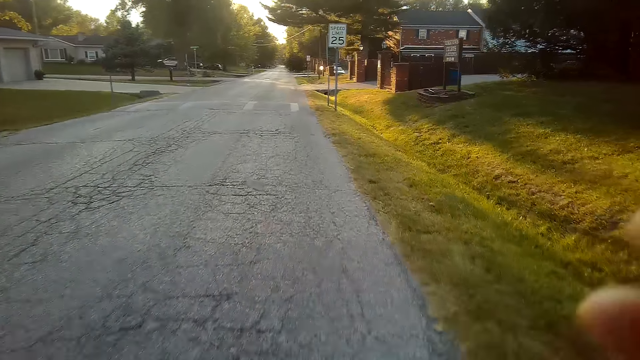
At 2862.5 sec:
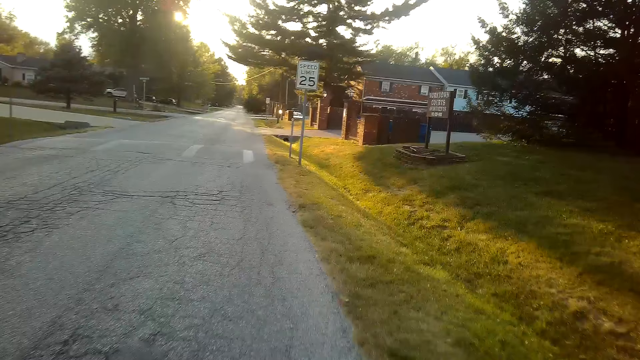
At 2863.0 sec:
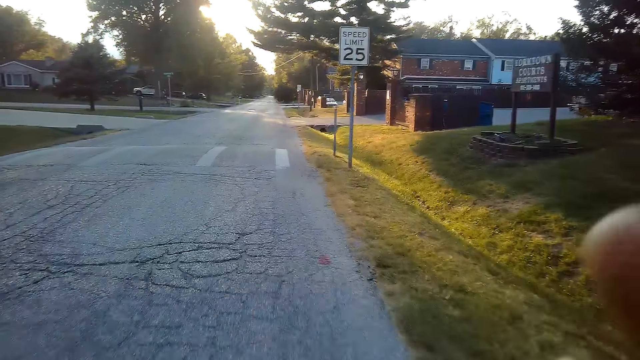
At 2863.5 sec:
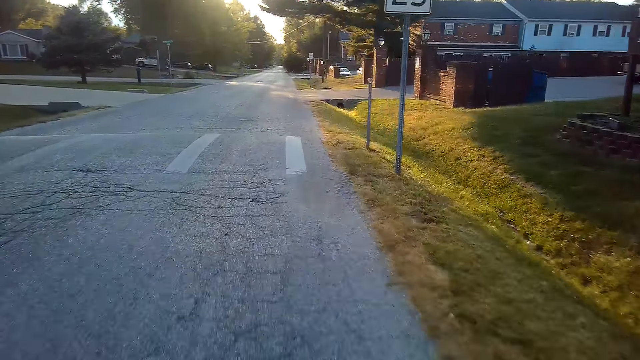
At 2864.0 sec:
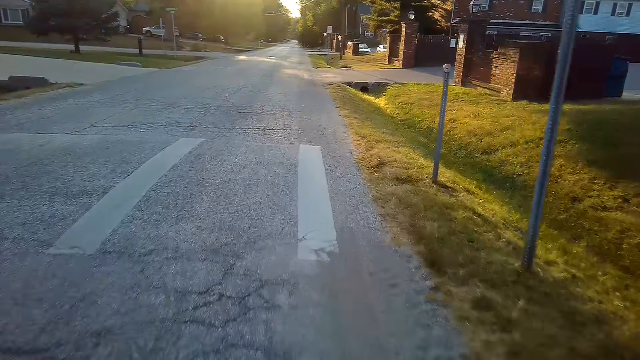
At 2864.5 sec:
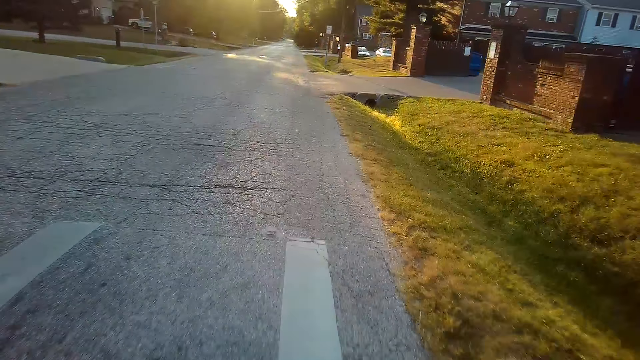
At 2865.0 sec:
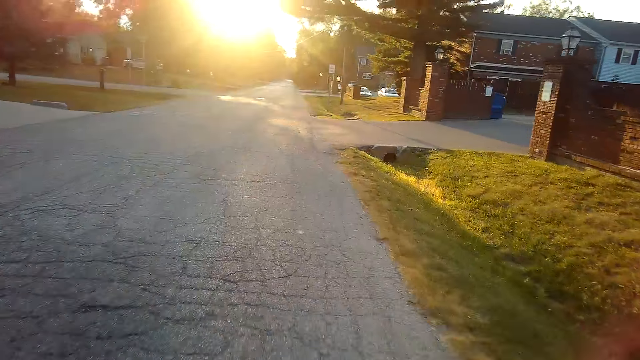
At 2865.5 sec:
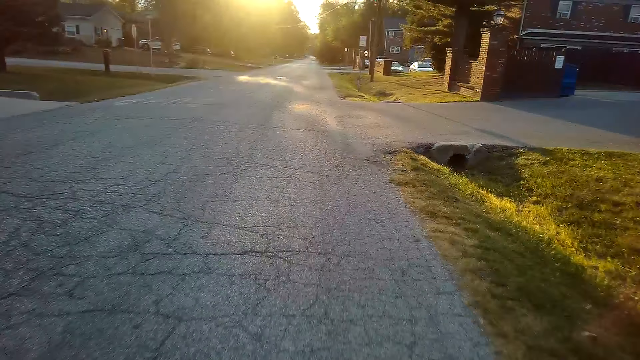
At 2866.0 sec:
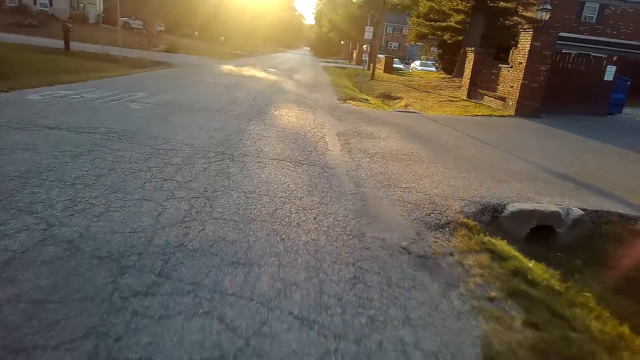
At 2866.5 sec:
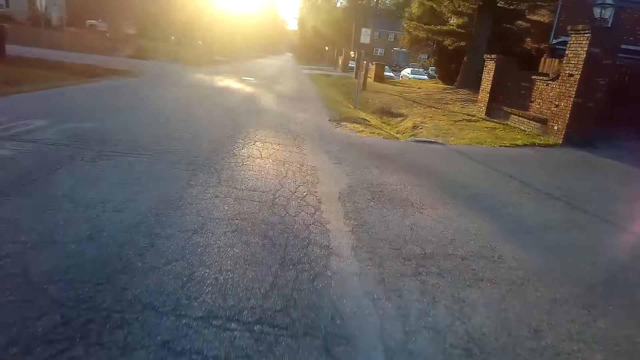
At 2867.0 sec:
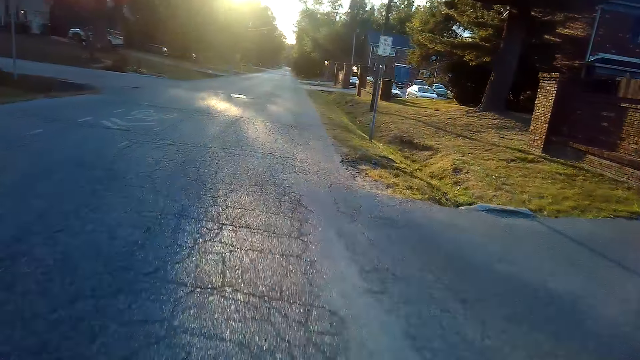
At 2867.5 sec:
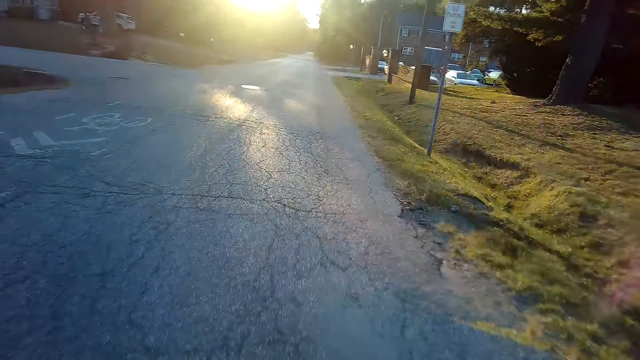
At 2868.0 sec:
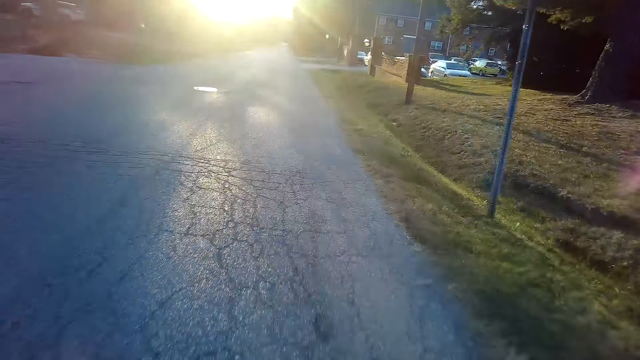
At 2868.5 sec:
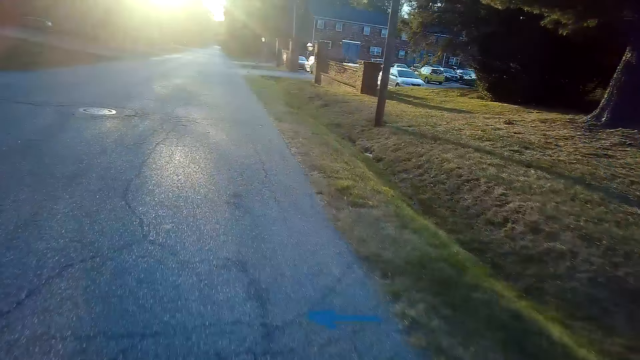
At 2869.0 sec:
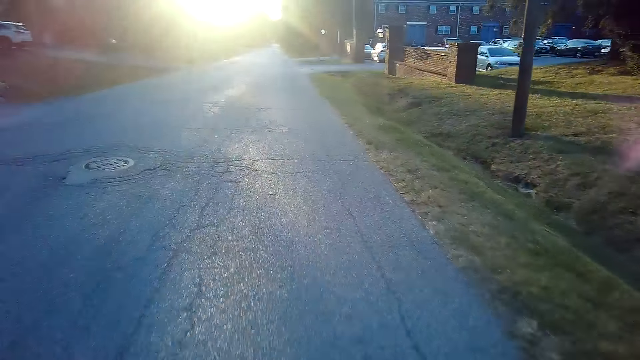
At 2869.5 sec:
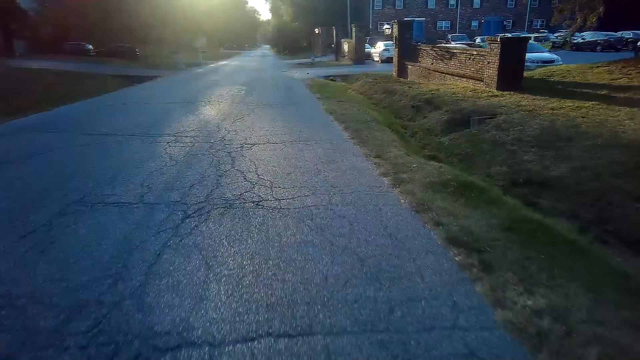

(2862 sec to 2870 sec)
The camera wearer moves hands. They ride something on the road.

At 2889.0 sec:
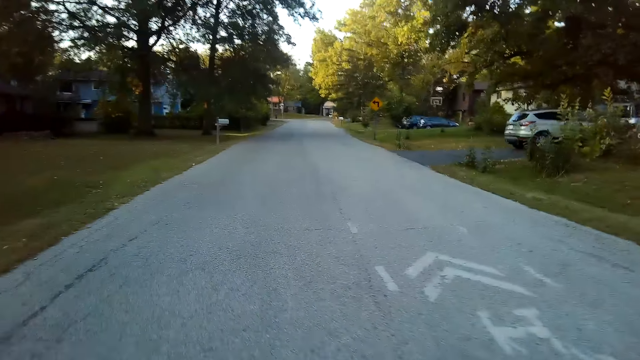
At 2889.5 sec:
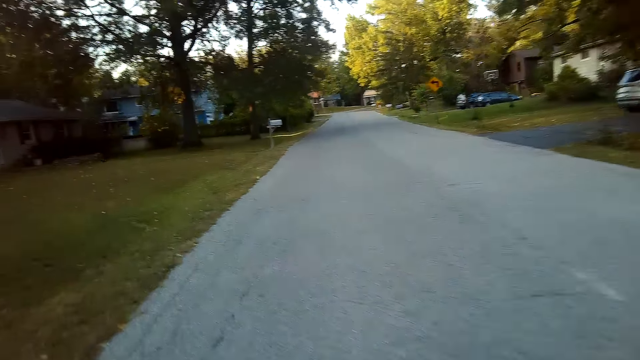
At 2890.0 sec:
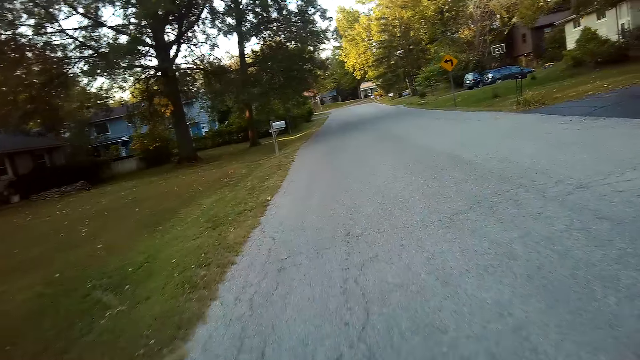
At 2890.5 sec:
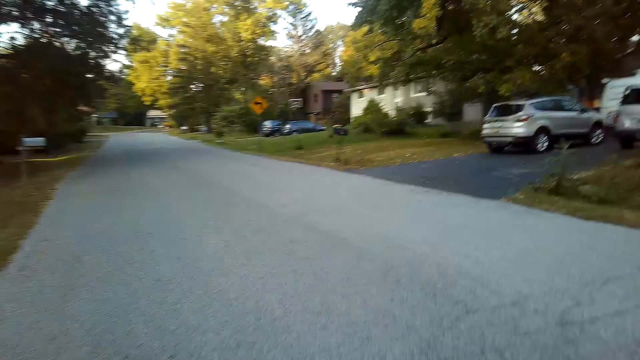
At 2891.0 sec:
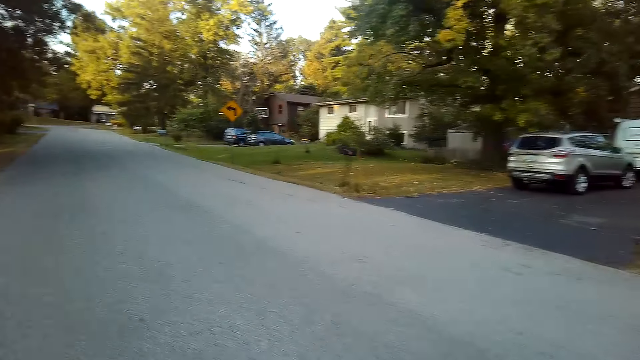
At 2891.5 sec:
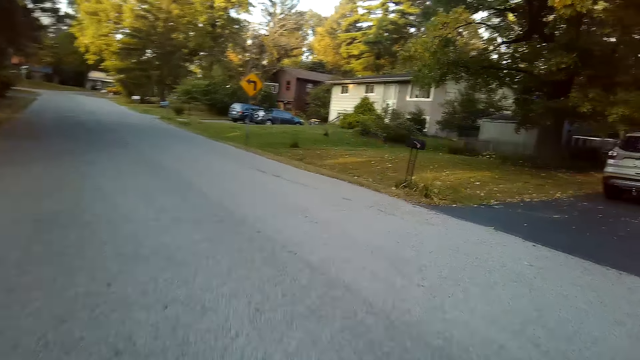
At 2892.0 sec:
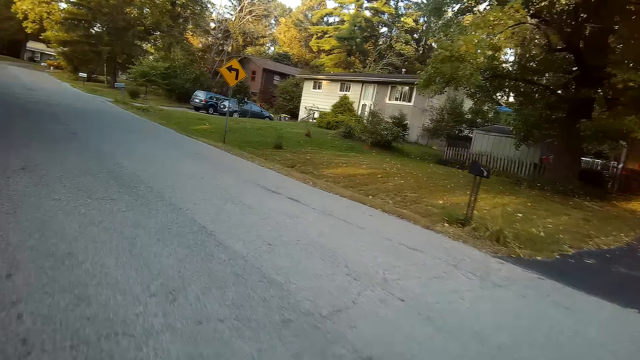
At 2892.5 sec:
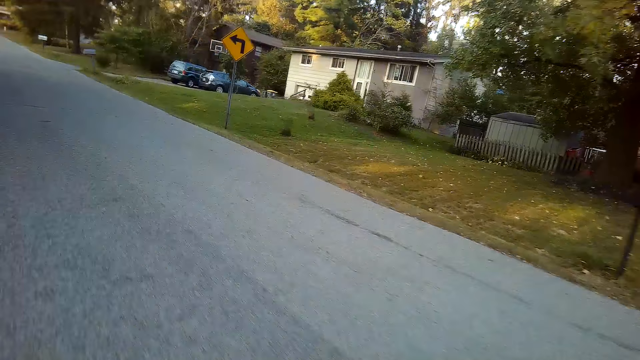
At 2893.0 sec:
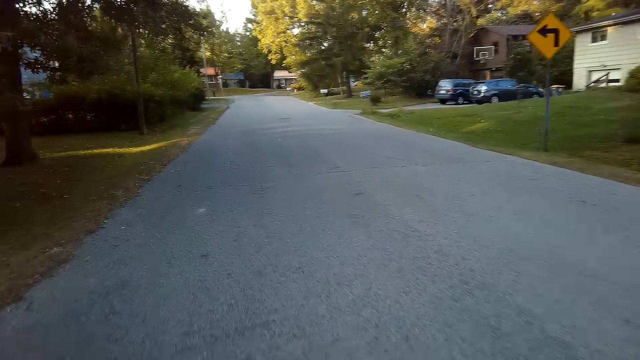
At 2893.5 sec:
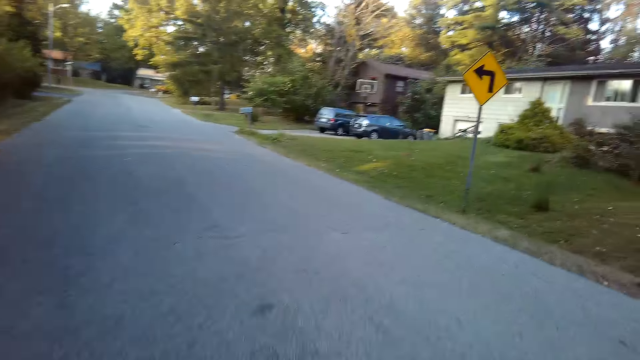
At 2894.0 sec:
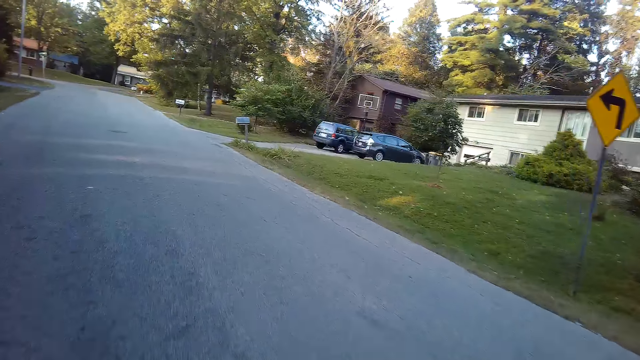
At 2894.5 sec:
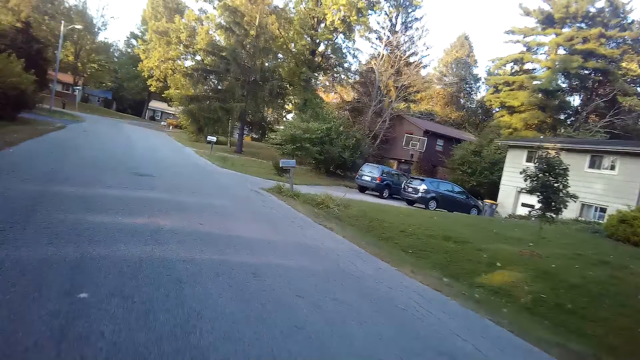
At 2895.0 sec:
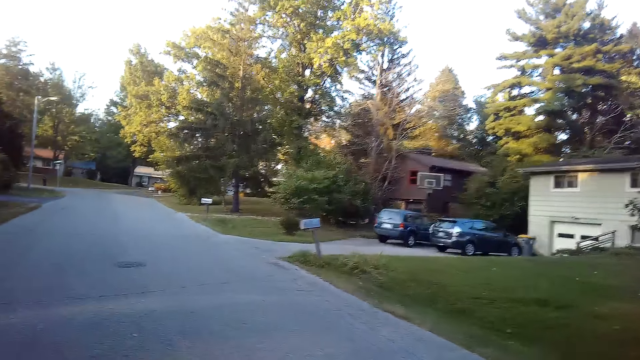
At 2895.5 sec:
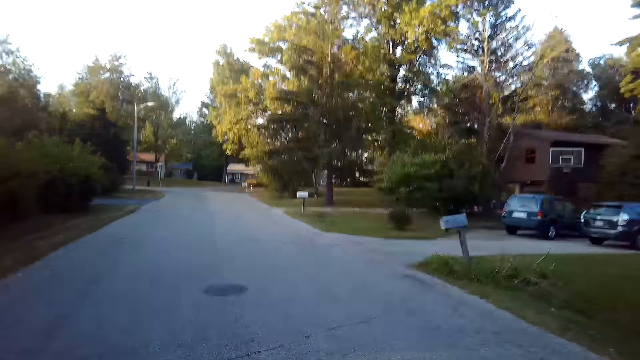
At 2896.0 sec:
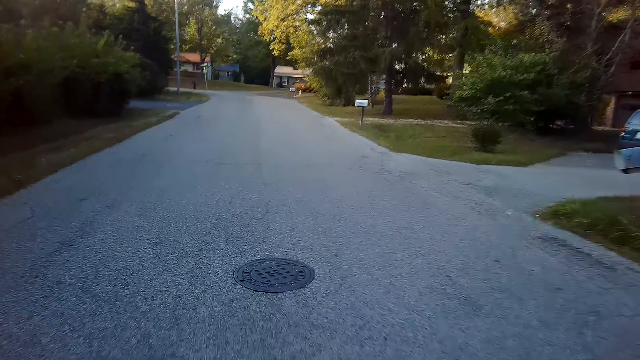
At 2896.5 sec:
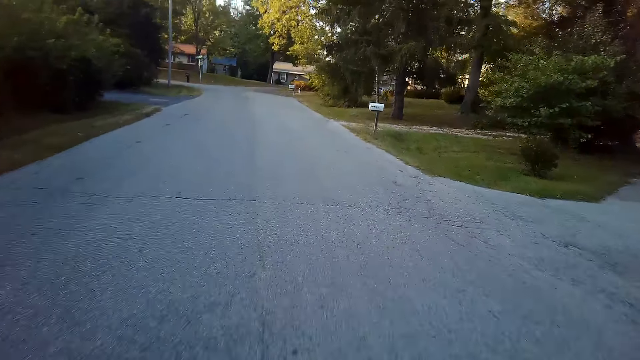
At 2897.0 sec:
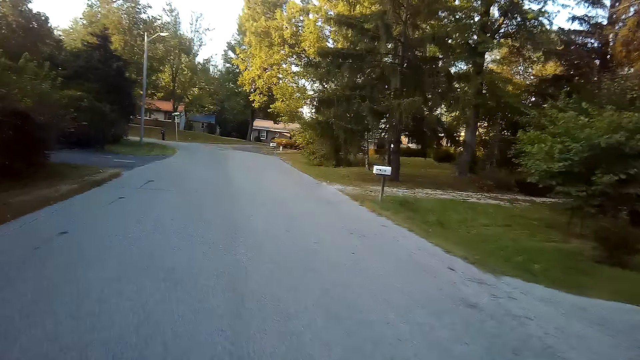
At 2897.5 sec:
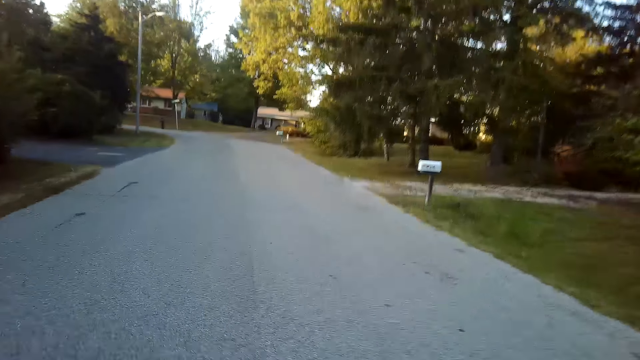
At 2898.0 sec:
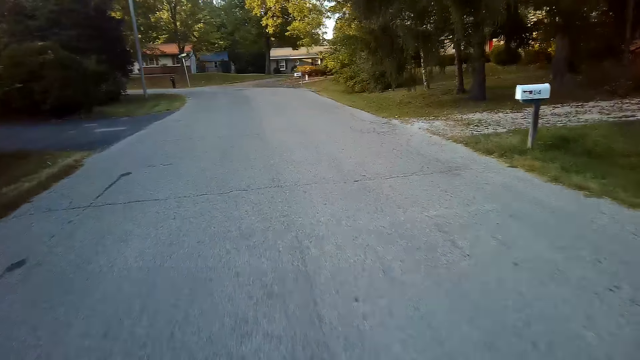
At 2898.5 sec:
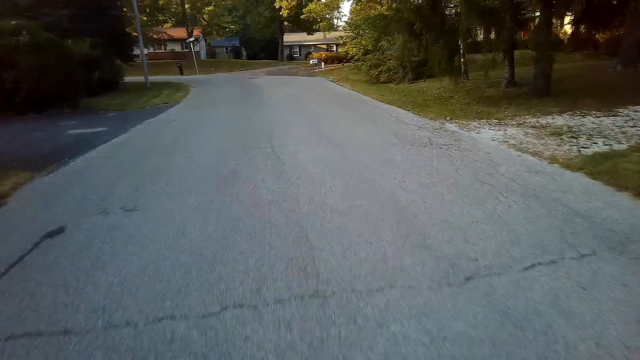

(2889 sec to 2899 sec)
The camera wearer looks around. They ride a bicycle.
